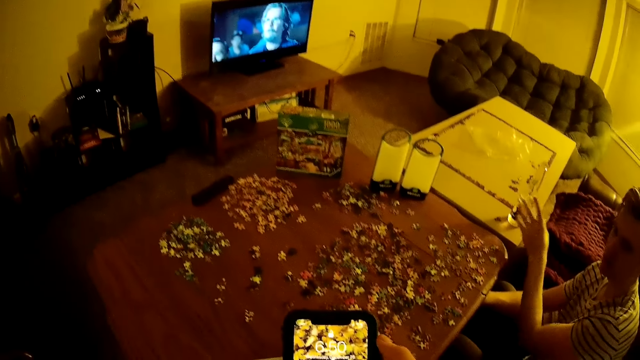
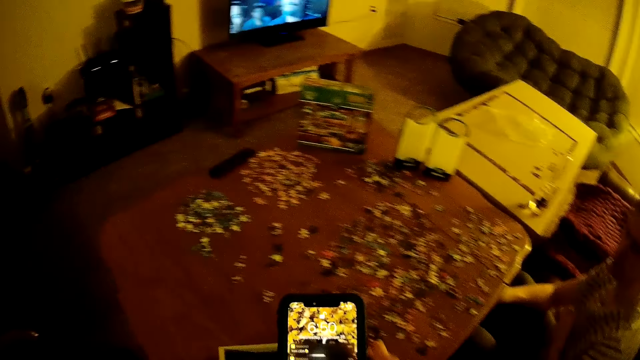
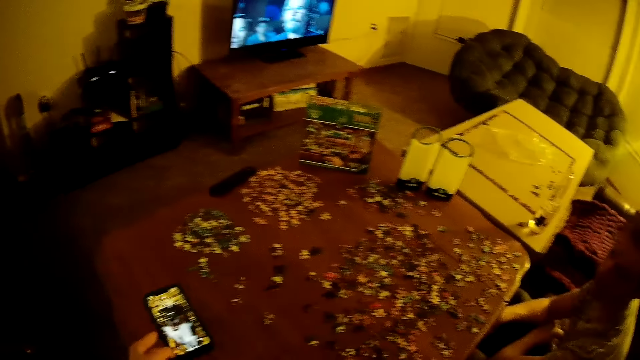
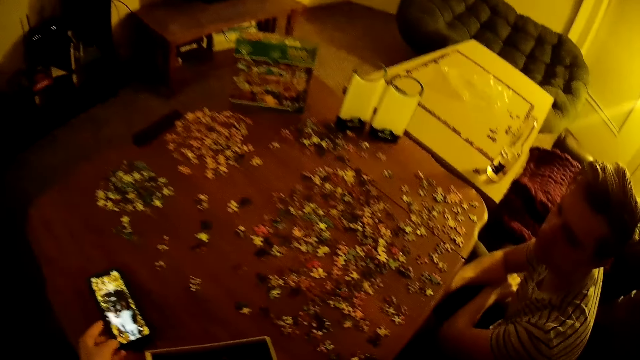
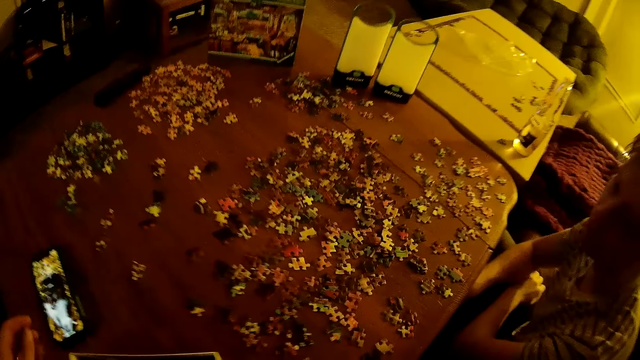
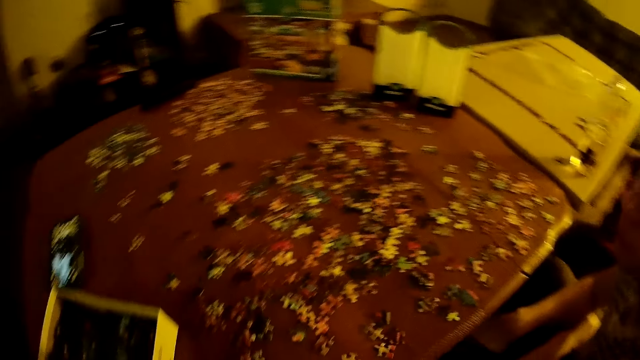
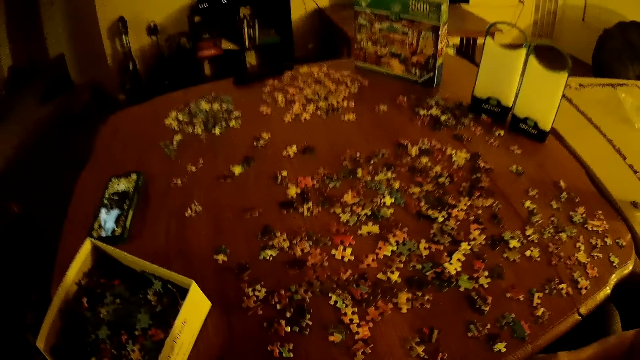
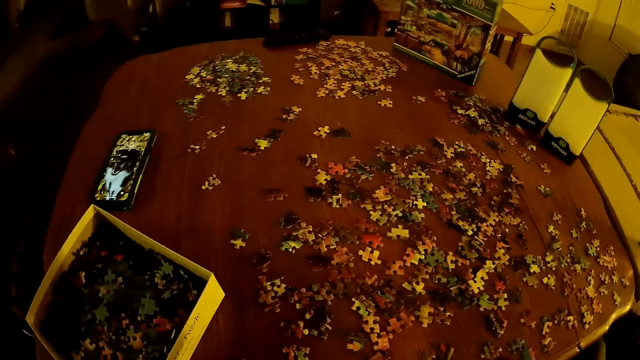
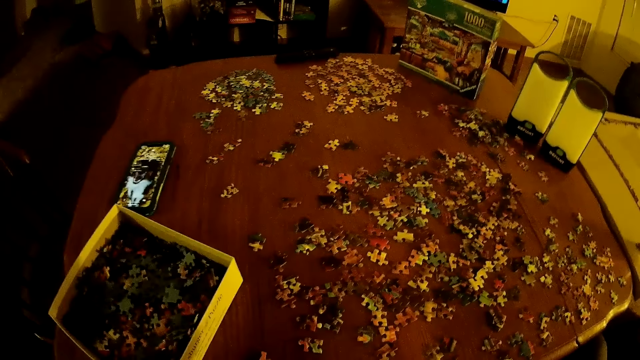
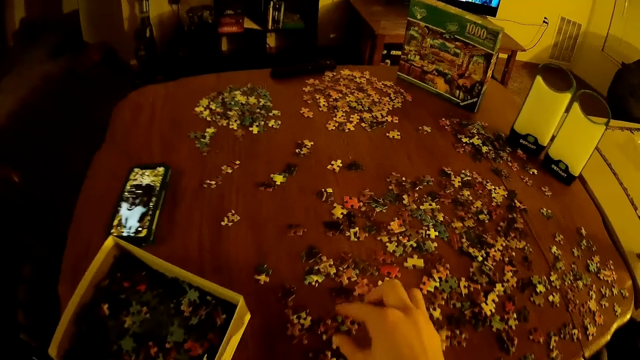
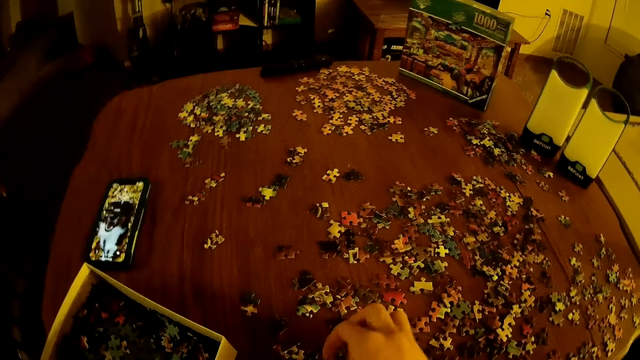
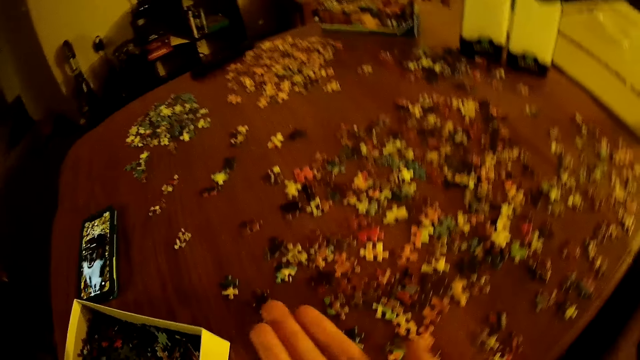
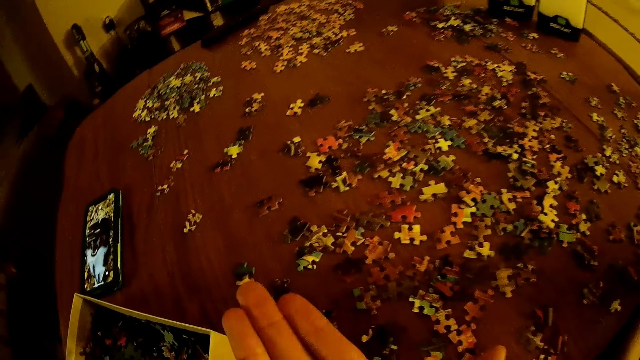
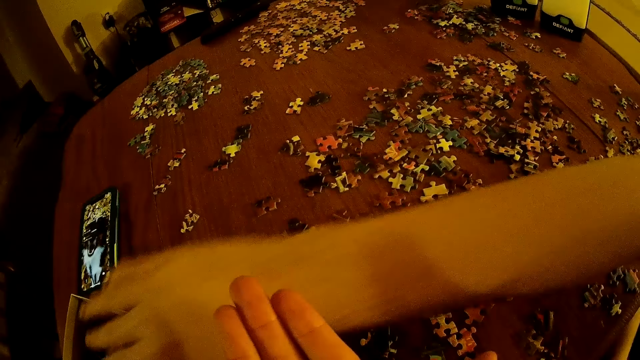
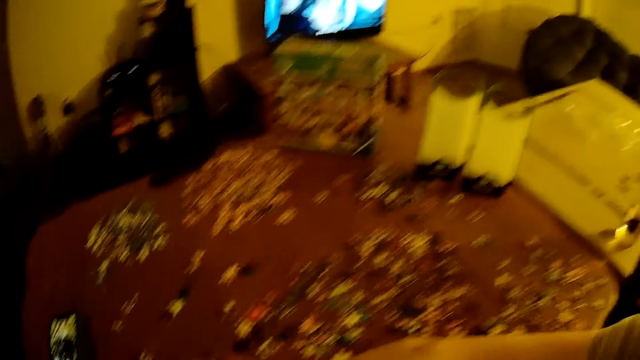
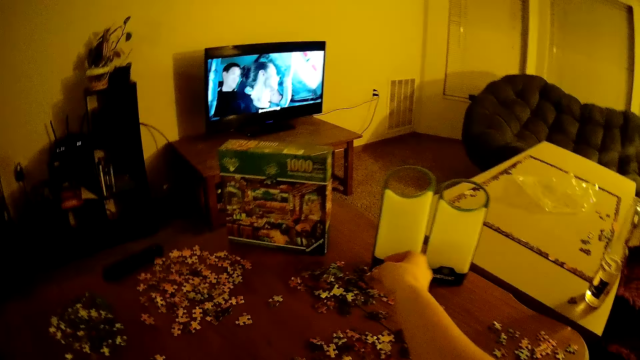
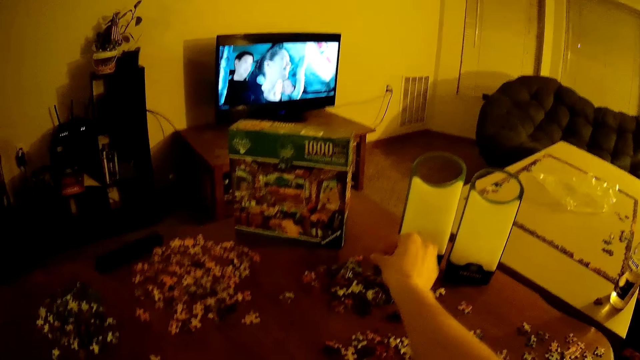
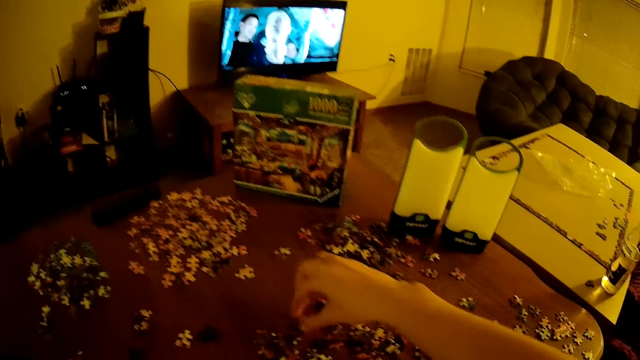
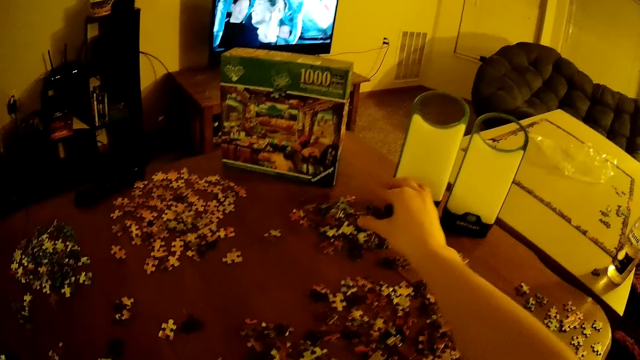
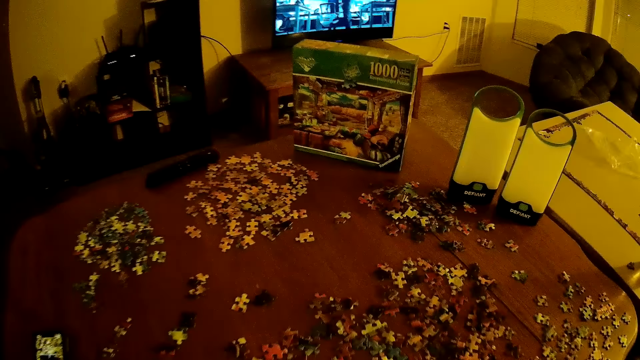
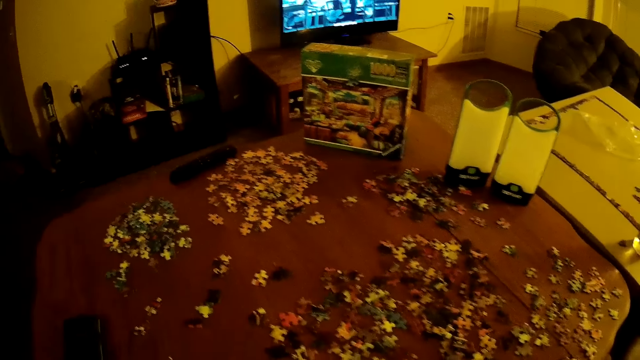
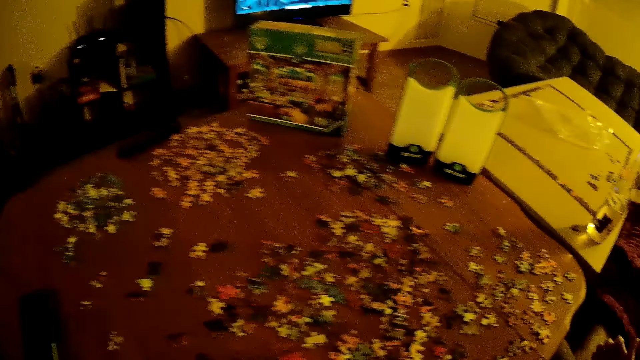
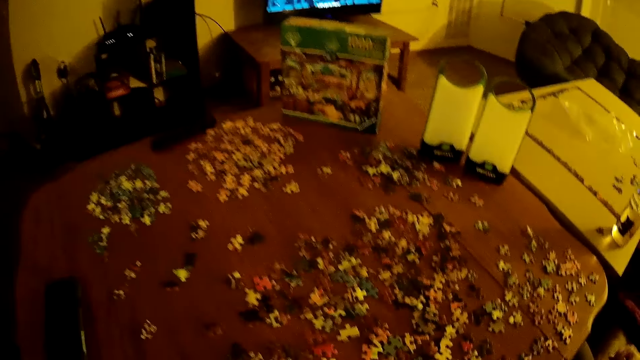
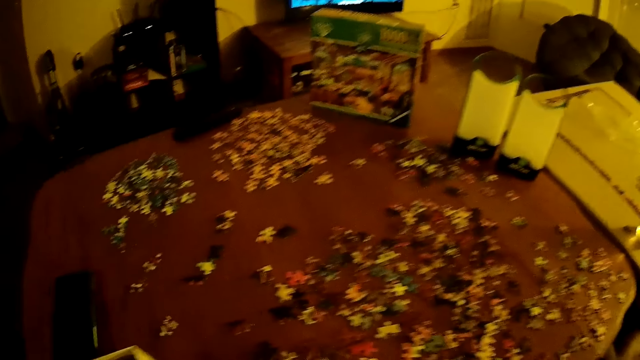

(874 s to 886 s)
A man places the bottle on the table. The camera wearer looks at the phone. They hold the mobile phone and put the mobile phone on the table. The man assembles the jigsaw puzzle. The camera wearer assembles the jigsaw puzzle. They move puzzles on the table.

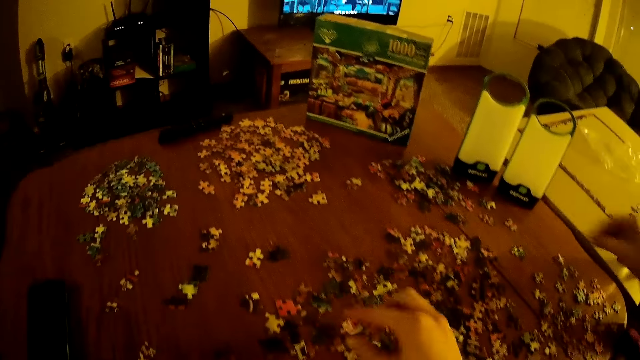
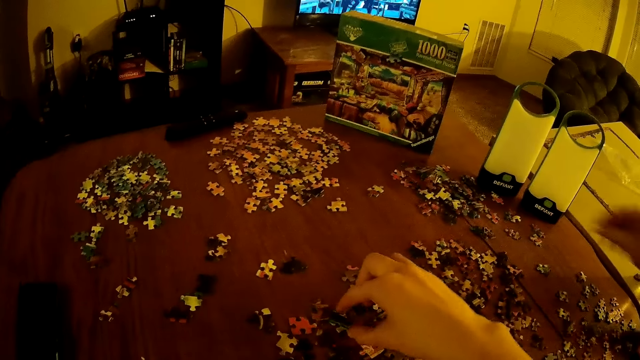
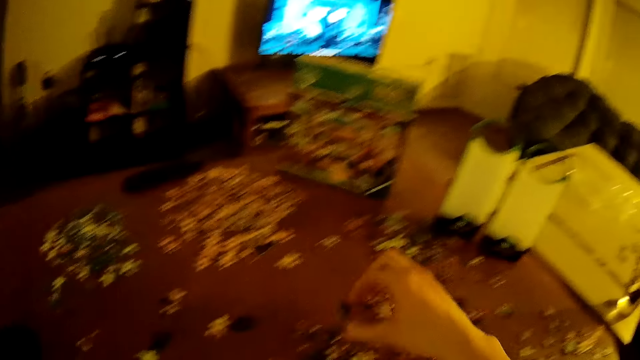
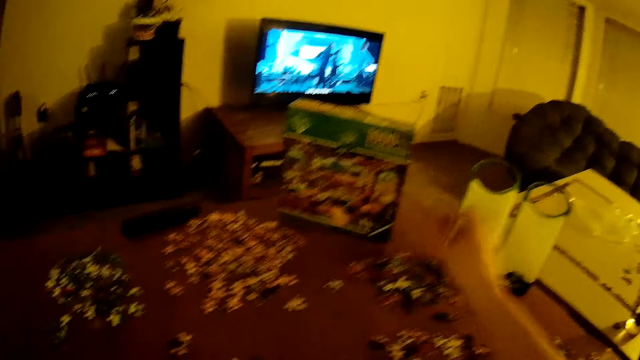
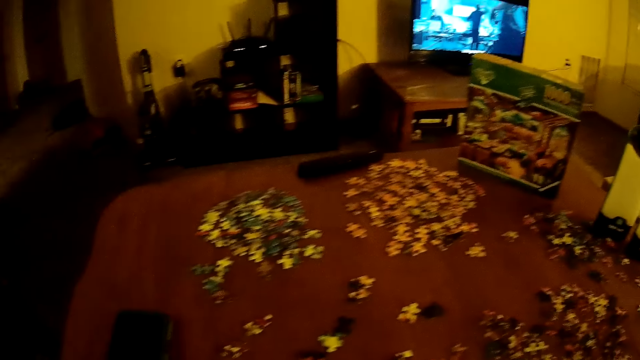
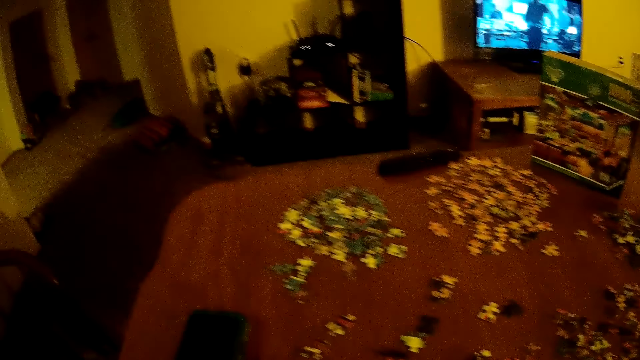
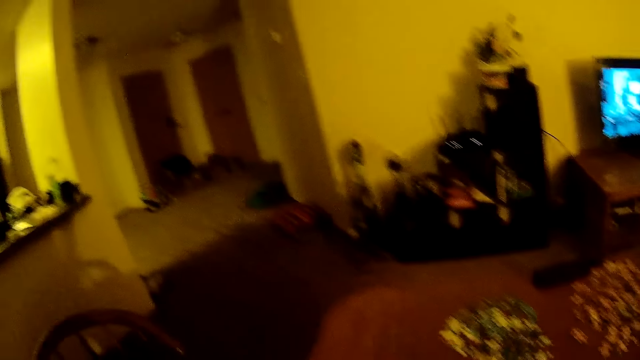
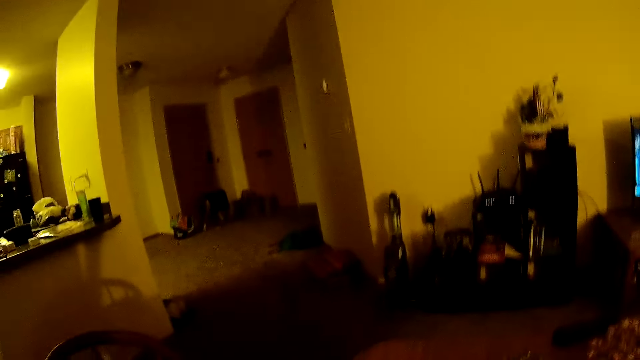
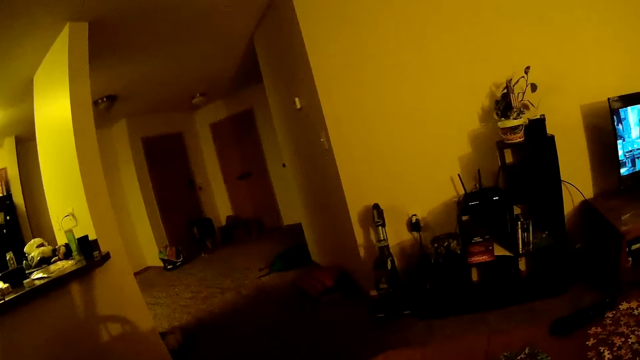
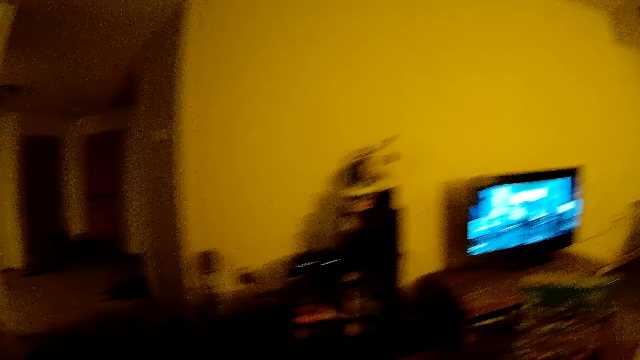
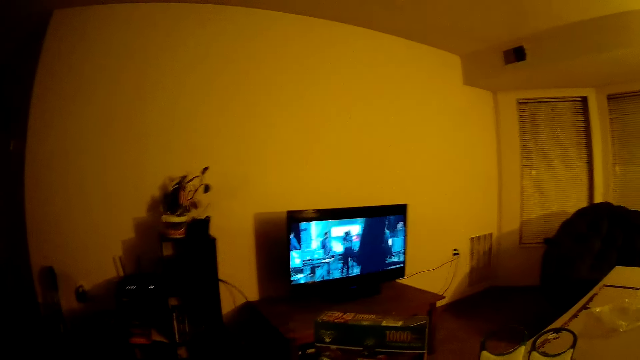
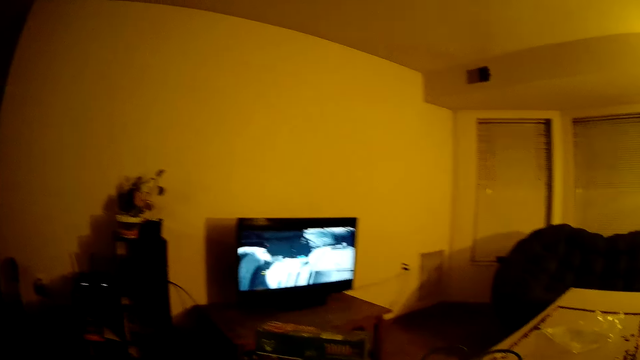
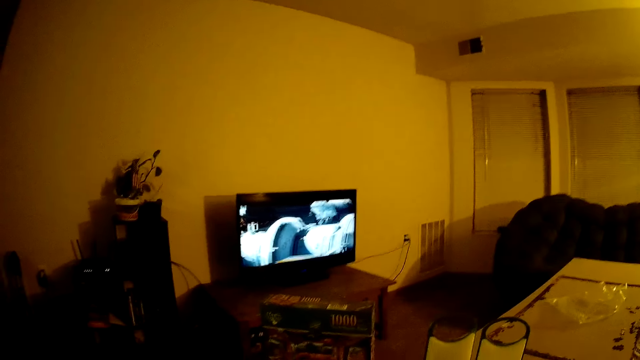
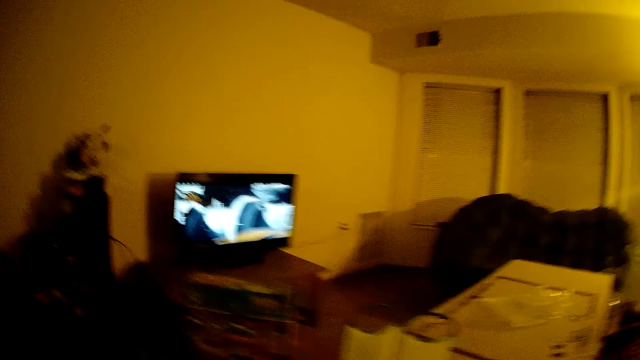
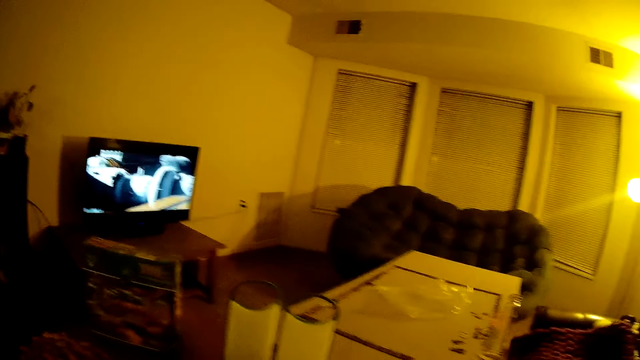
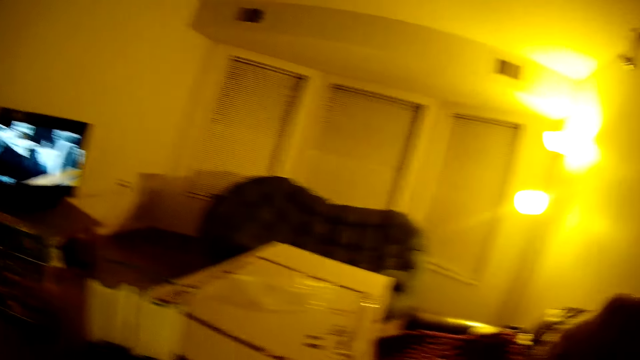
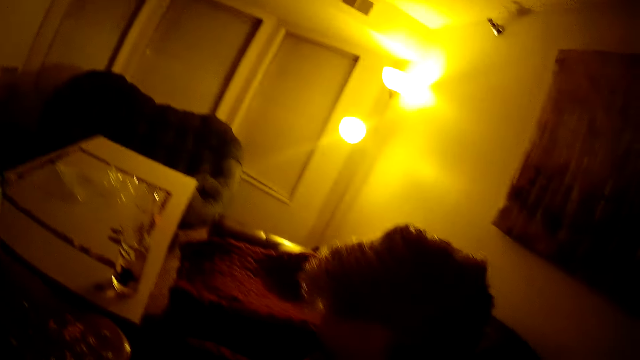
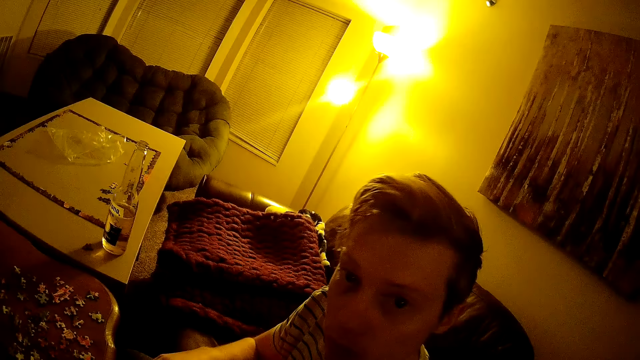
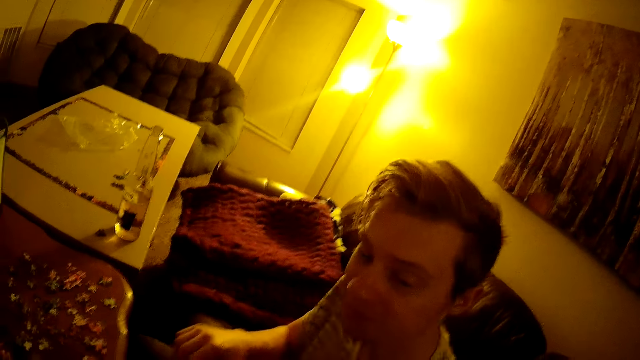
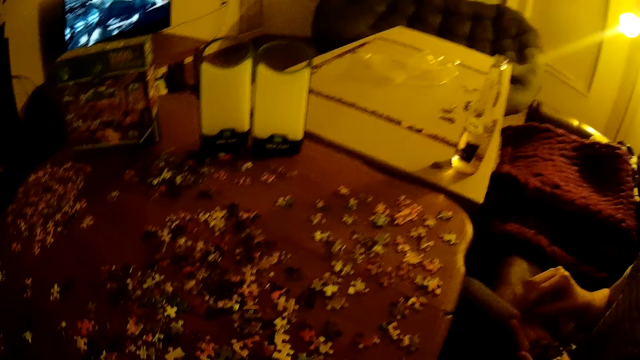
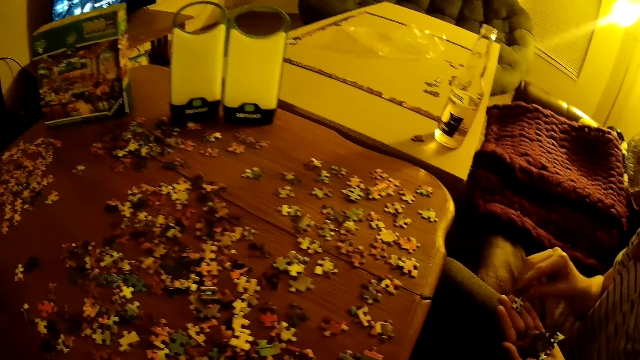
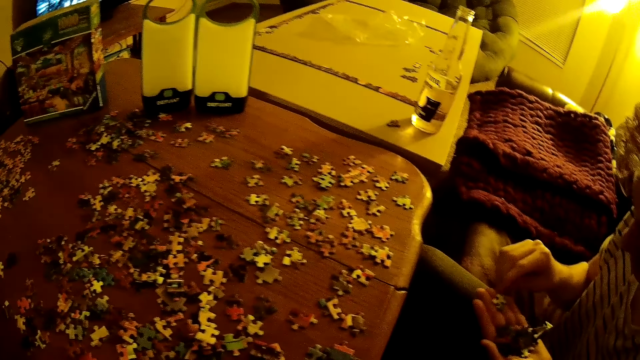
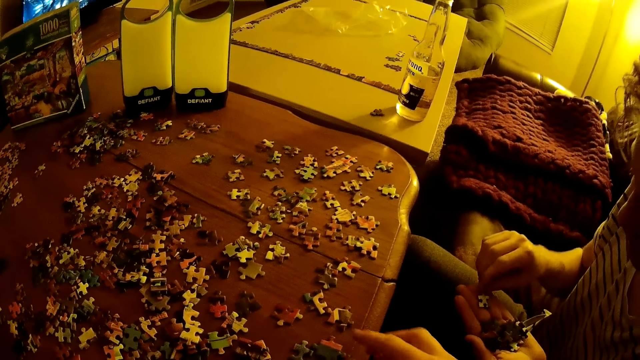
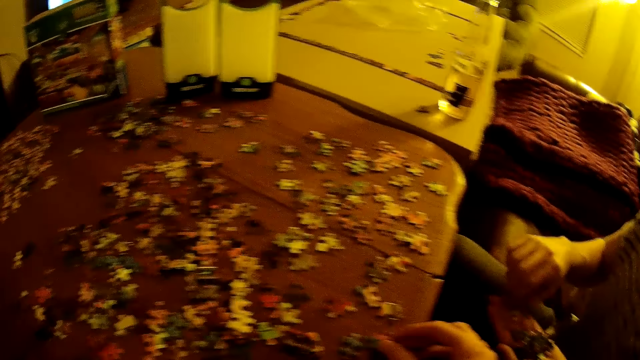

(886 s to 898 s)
A man holds the puzzles.
